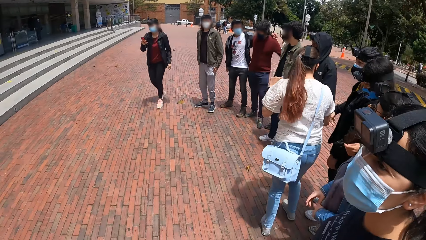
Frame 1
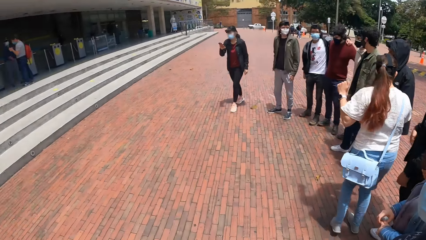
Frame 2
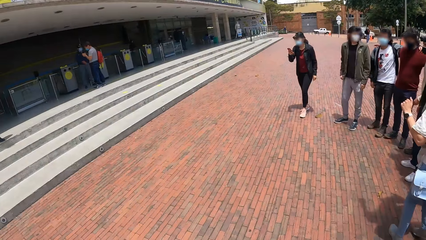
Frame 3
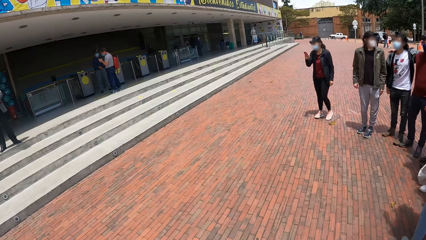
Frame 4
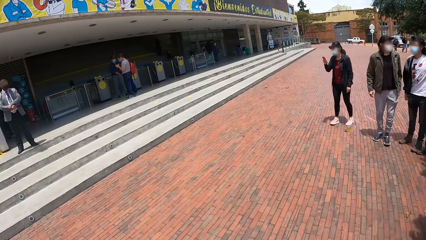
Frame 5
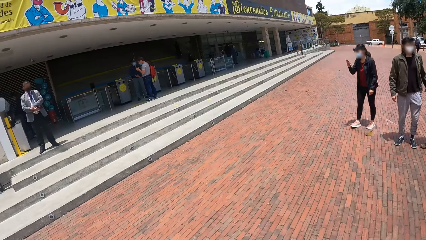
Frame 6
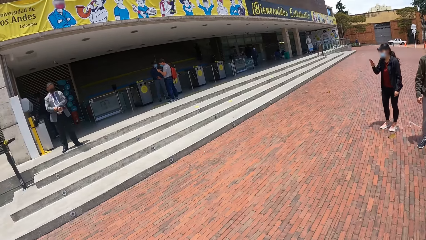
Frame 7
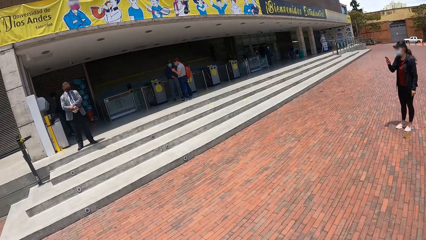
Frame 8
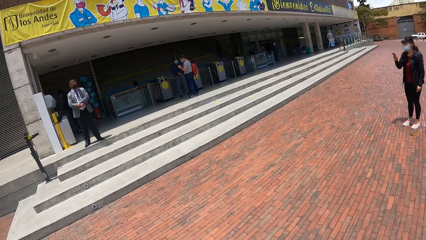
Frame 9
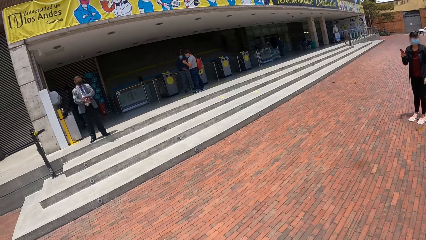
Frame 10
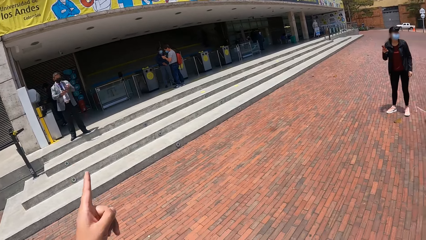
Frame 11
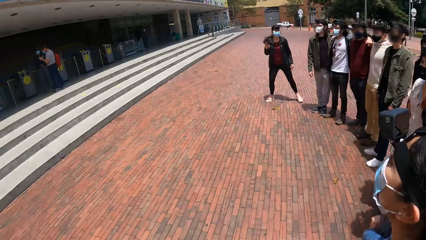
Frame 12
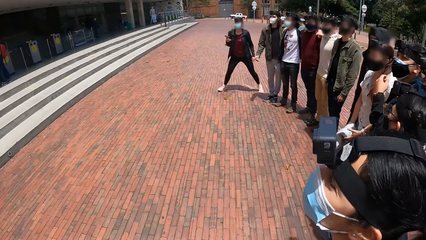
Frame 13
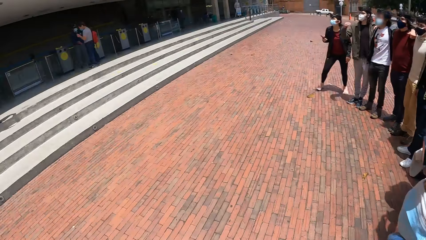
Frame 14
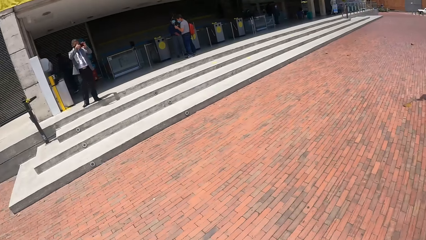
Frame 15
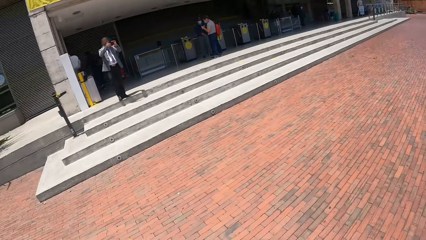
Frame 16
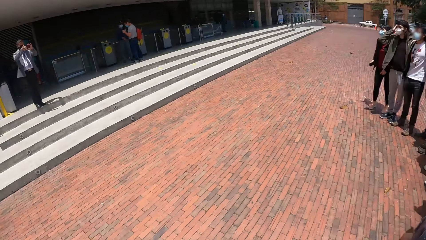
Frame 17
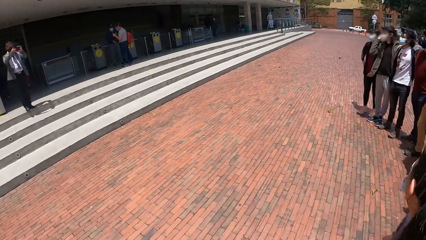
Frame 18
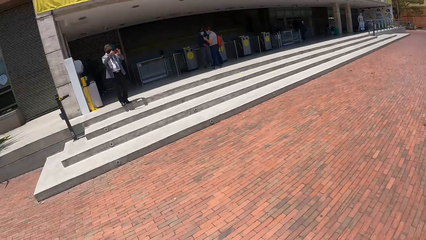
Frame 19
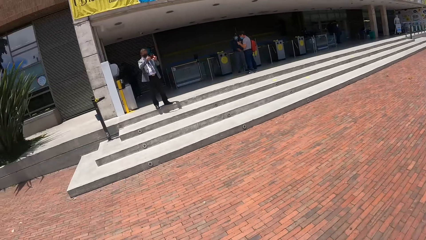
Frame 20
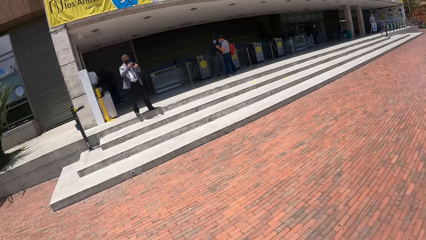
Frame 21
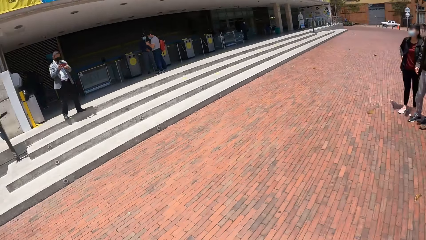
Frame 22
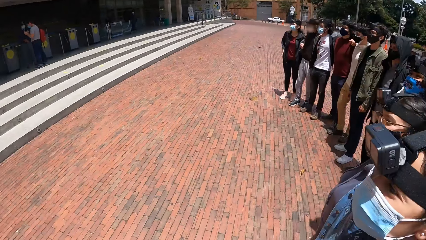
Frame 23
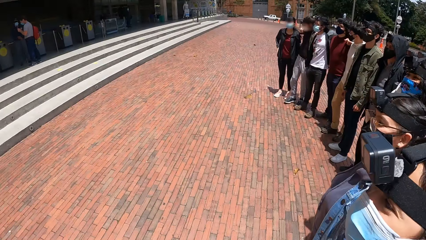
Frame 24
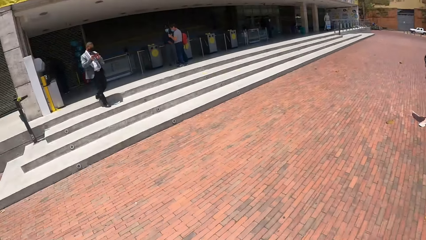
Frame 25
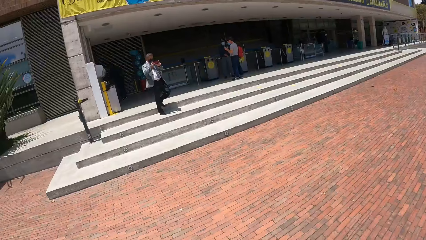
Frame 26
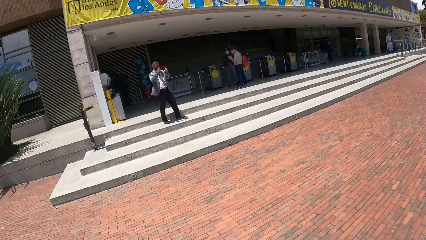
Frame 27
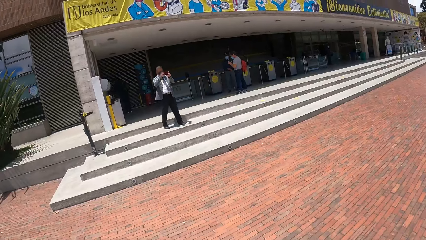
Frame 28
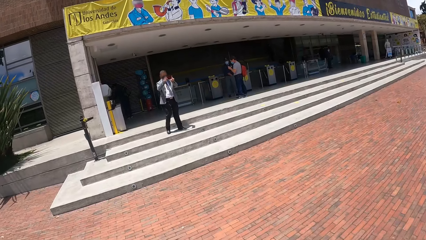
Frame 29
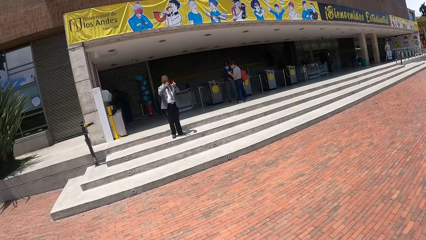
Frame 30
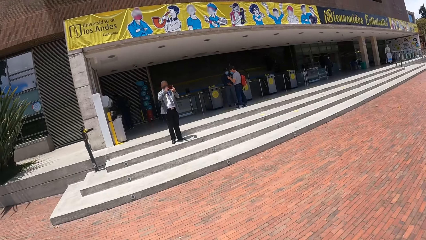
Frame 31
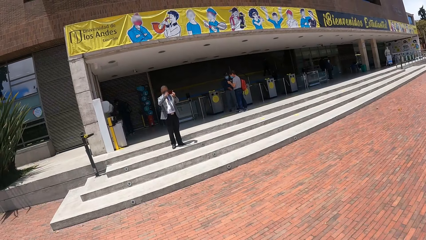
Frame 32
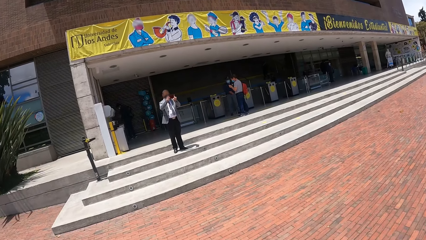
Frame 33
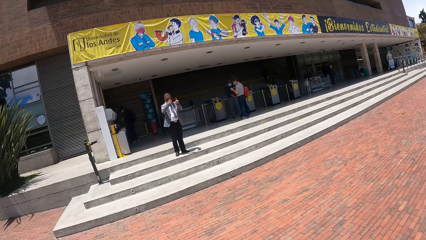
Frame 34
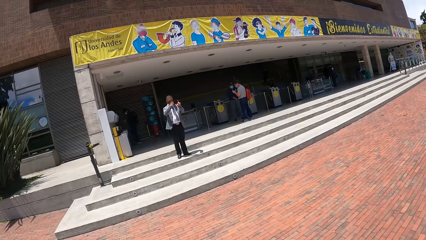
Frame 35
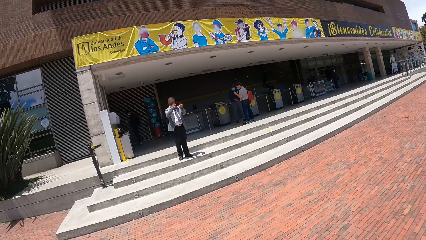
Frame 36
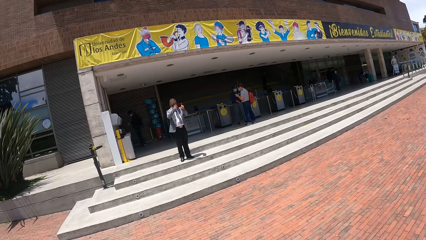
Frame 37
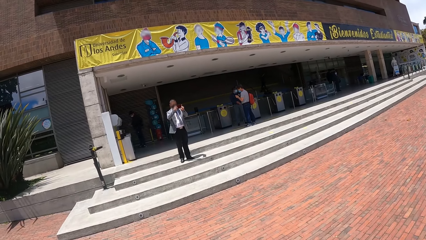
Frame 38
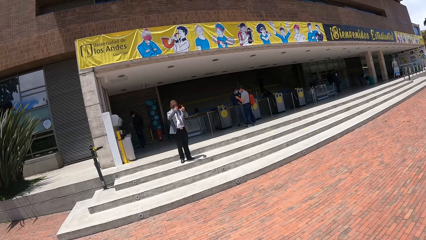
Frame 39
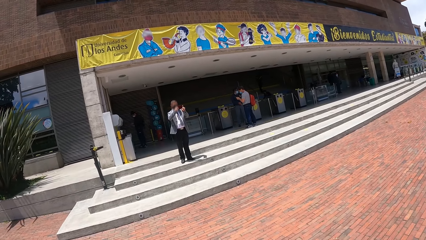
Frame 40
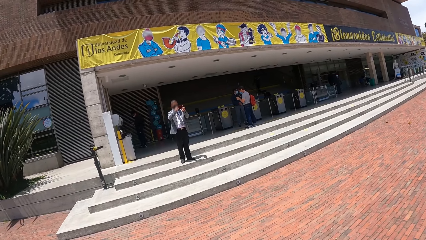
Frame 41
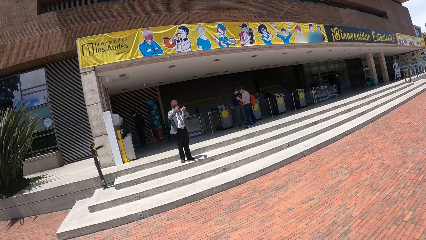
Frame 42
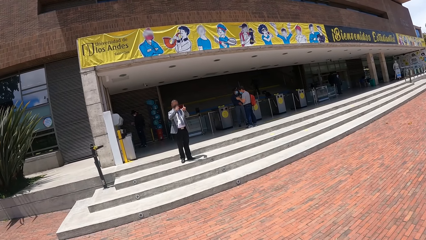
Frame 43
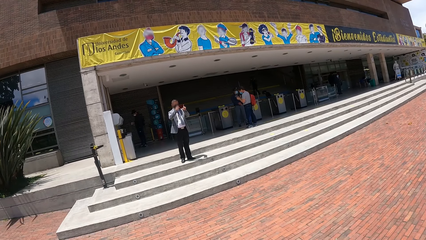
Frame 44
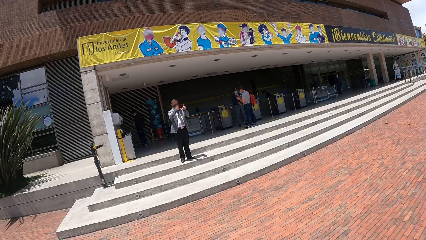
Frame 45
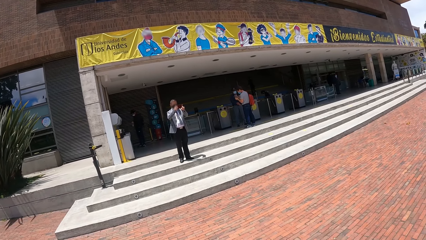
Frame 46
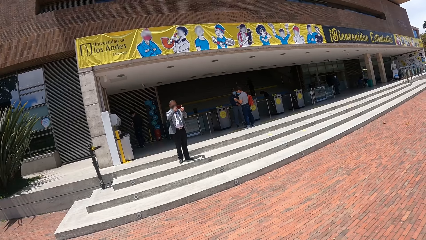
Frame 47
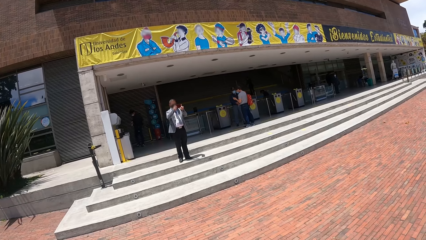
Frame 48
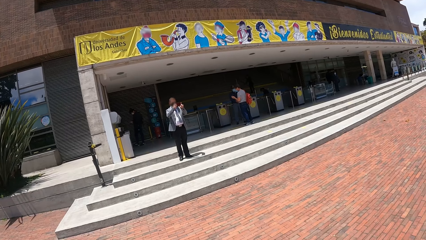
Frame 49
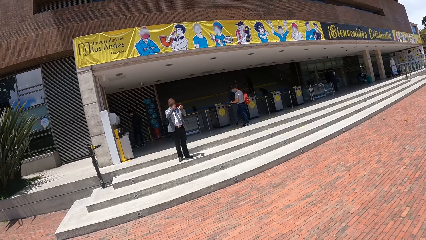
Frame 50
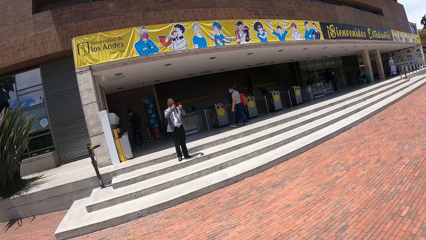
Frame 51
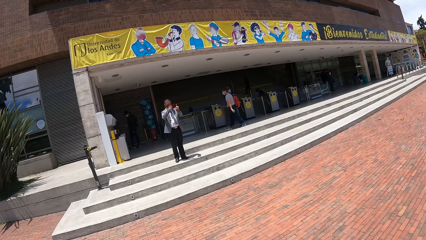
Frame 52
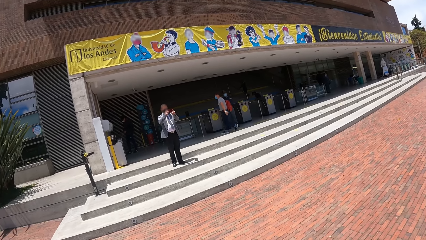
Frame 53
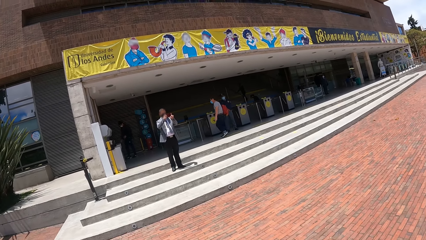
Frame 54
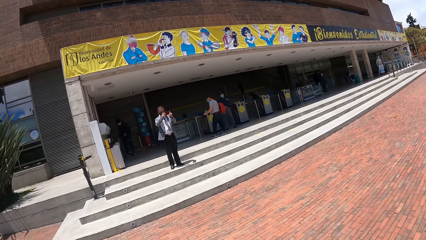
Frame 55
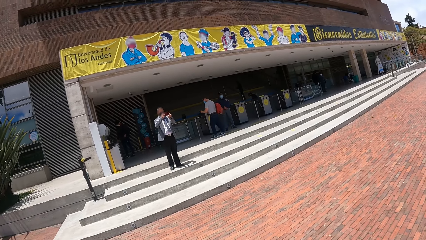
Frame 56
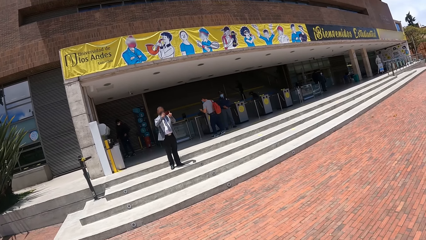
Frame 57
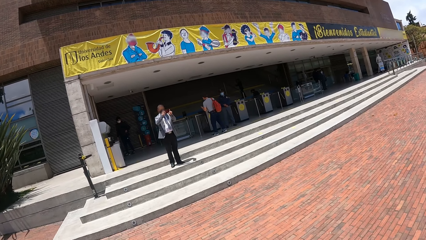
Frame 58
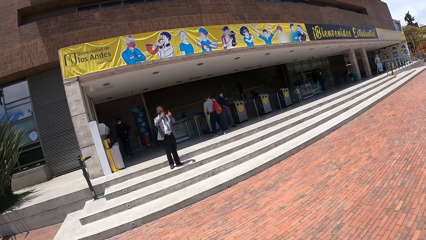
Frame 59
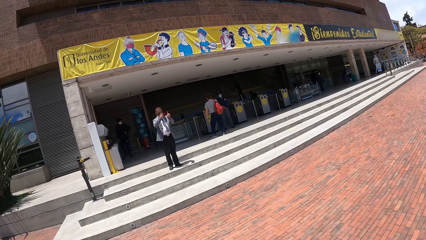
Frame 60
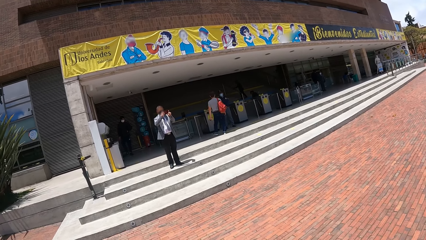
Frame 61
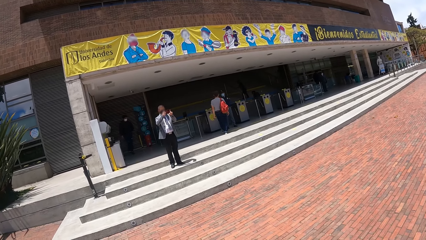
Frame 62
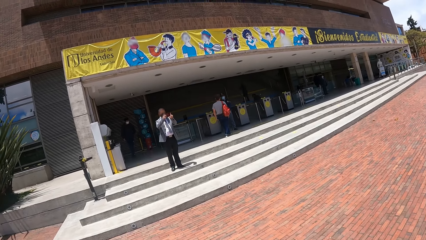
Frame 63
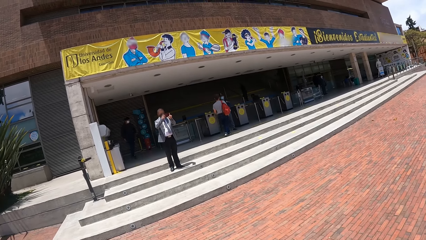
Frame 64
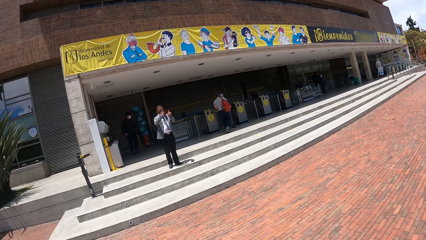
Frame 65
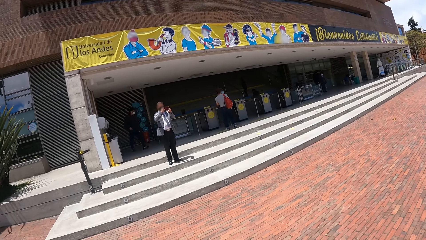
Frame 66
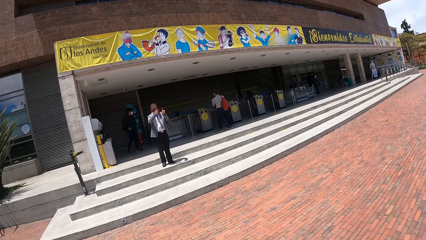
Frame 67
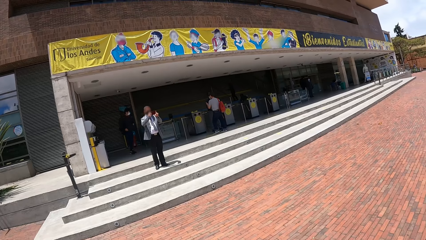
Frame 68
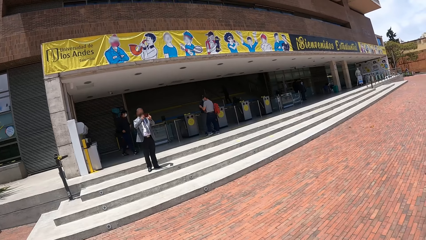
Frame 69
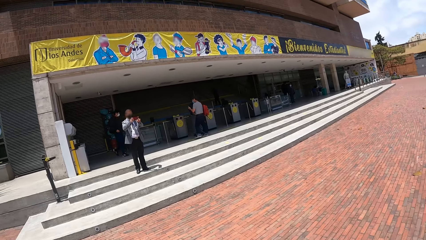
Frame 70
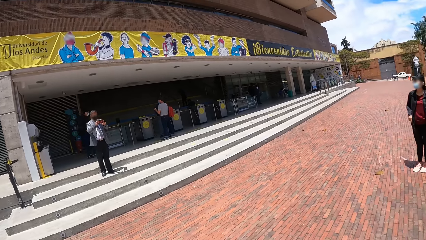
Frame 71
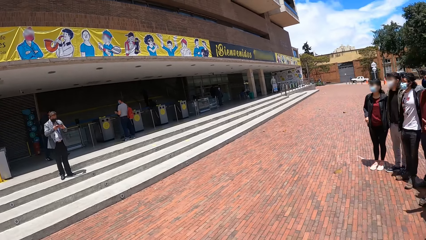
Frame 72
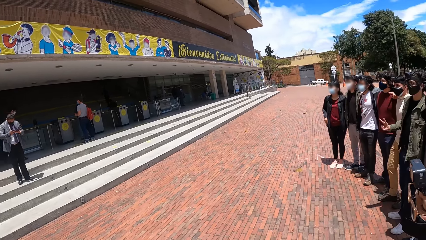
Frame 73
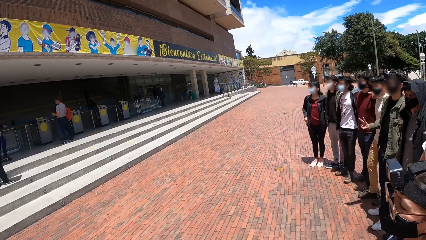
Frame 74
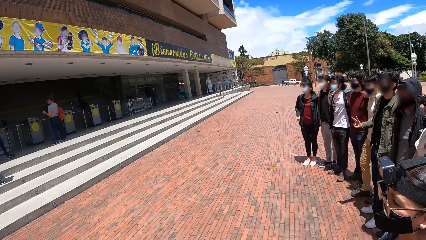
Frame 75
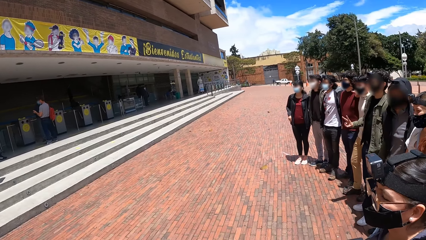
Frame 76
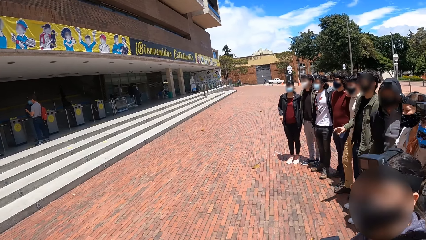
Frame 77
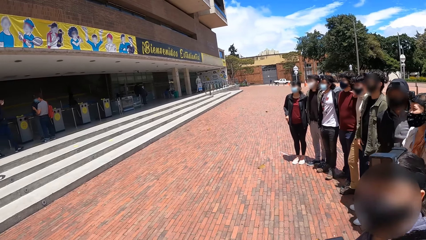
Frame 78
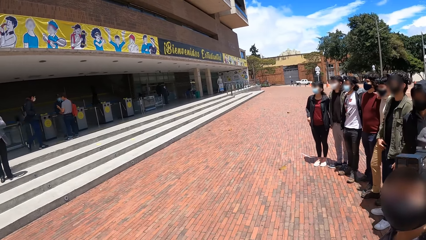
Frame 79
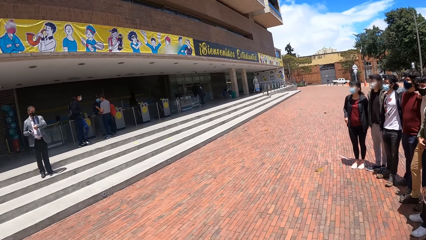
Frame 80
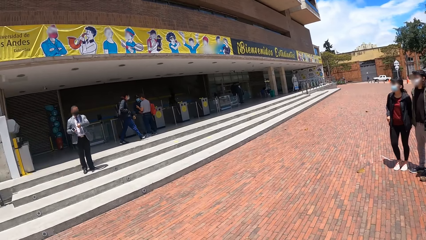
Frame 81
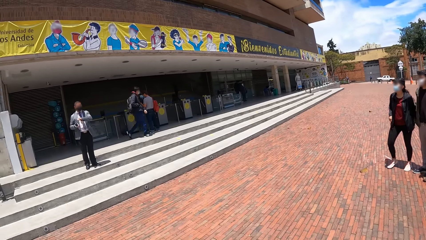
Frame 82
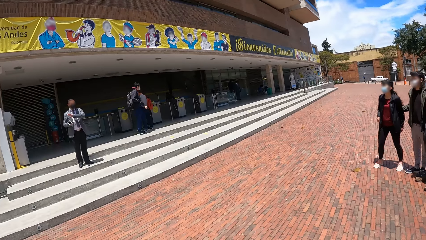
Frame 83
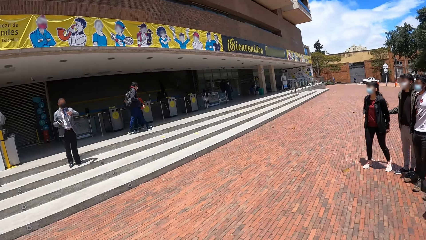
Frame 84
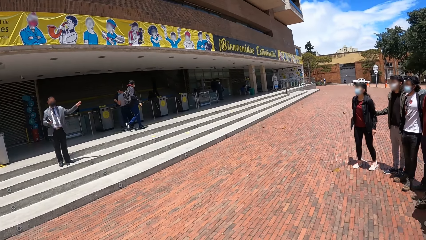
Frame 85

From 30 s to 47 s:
The camera wearer points at a man. They look at the man. The man takes a photo of his colleagues. The camera wearer looks around. The man takes a photograph of his colleagues. The camera wearer poses for a photograph with his colleagues. They look around.
